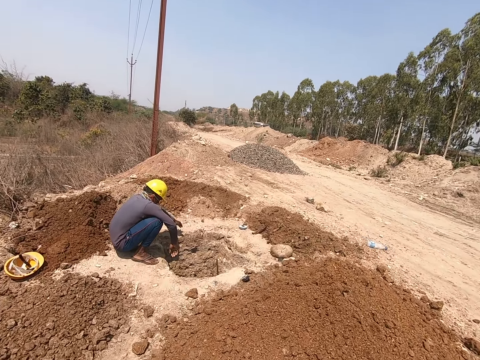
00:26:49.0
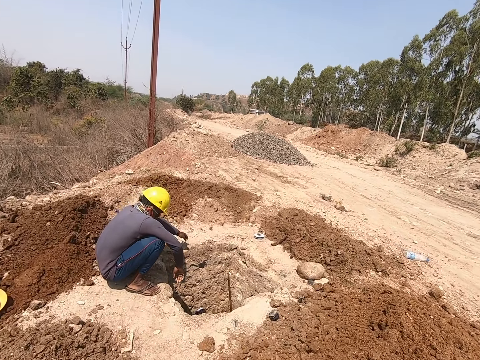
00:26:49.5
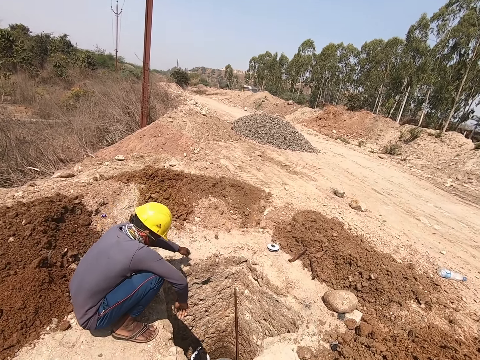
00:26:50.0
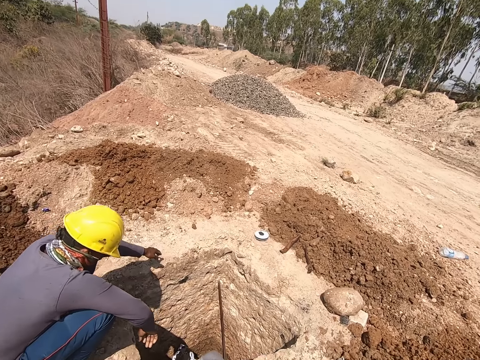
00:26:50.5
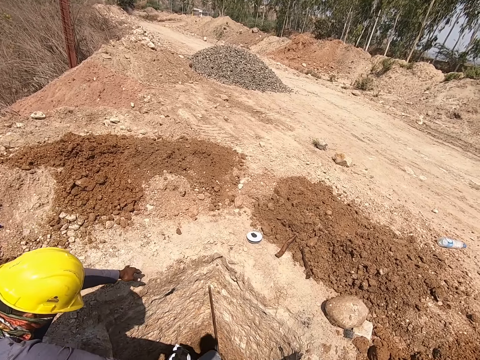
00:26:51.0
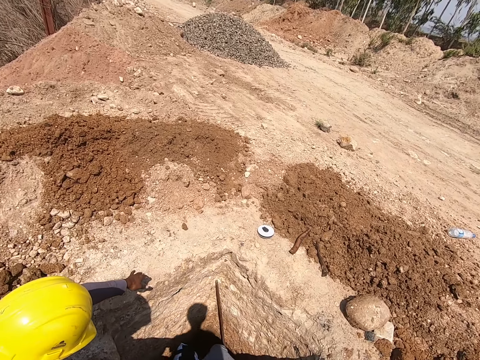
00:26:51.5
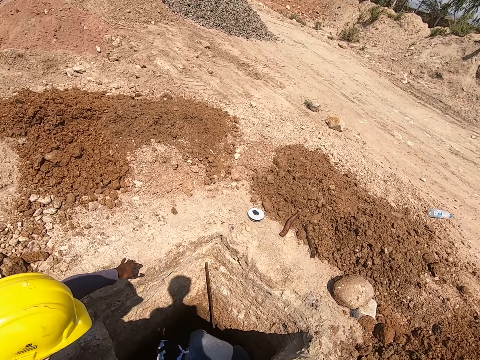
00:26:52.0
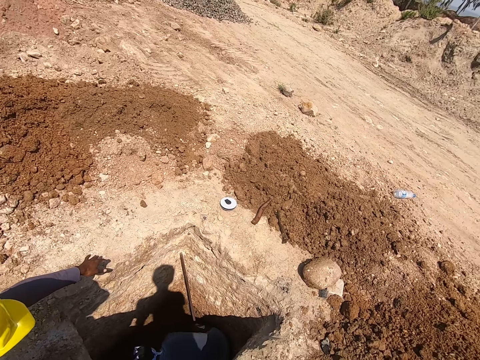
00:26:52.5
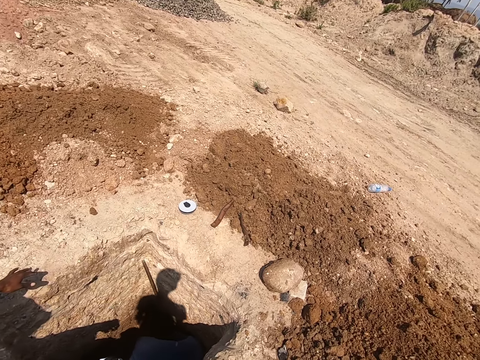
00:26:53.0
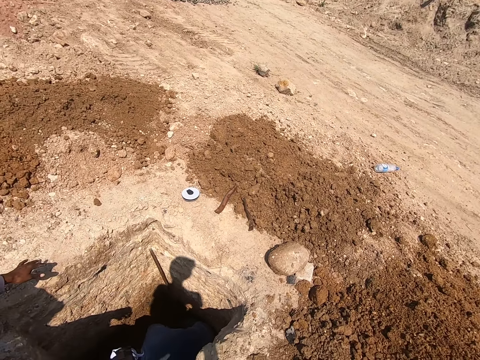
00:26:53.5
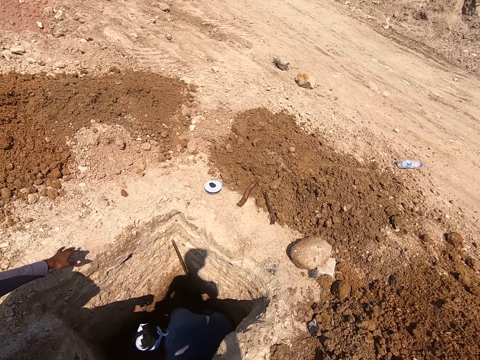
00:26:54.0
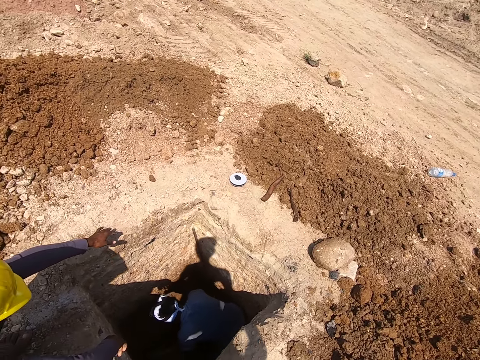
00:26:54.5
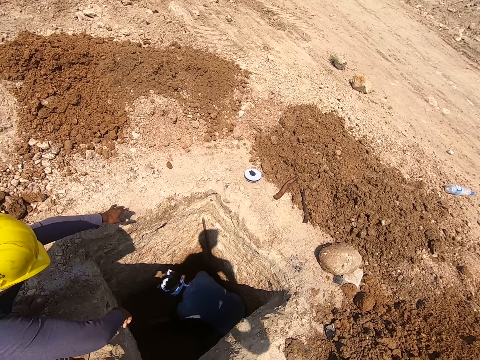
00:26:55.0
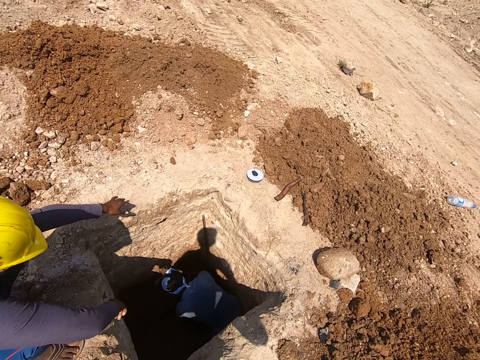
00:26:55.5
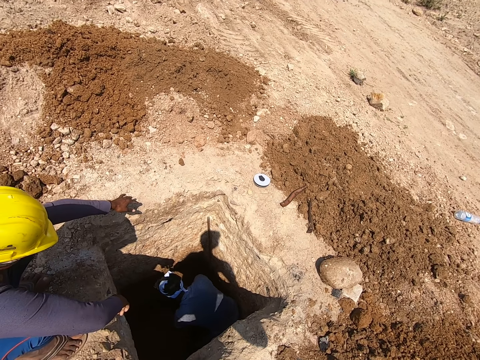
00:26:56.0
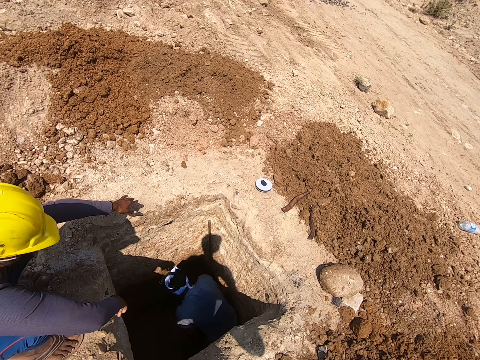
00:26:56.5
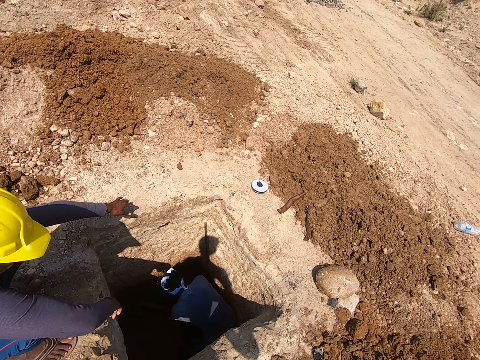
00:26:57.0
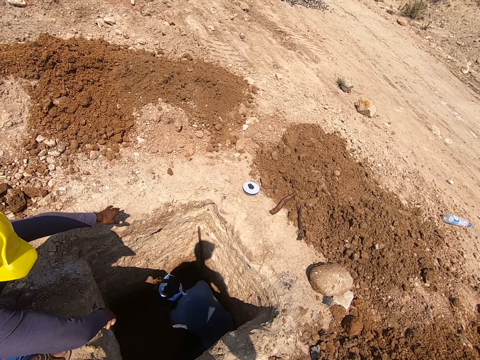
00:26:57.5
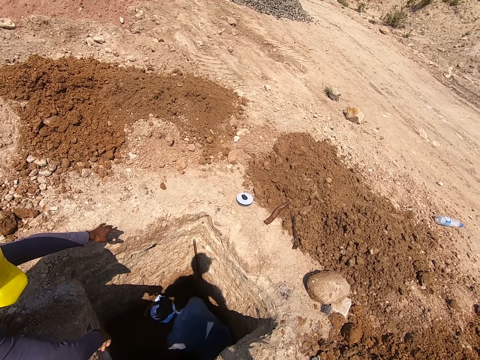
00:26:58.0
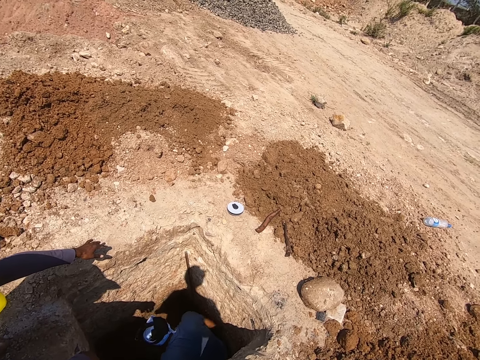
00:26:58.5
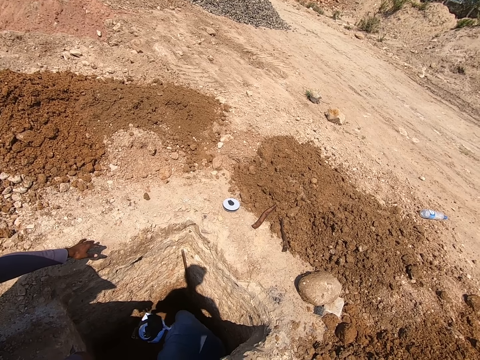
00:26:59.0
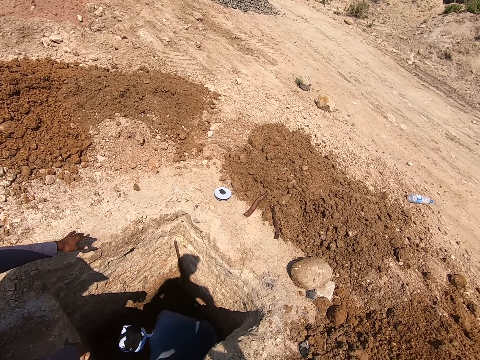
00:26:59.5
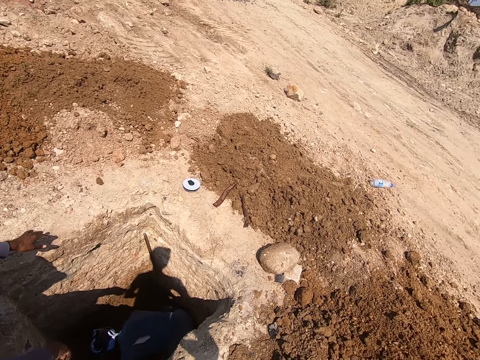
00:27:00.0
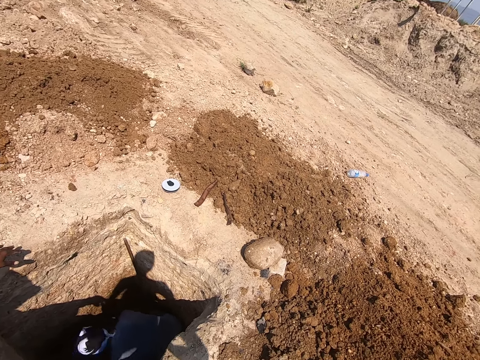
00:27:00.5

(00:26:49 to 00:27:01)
The camera wearer is looking at a man and another man. They interact with the man and another man.

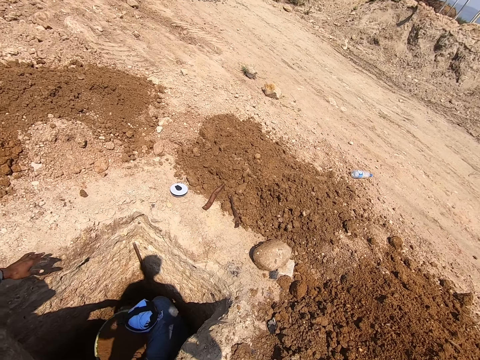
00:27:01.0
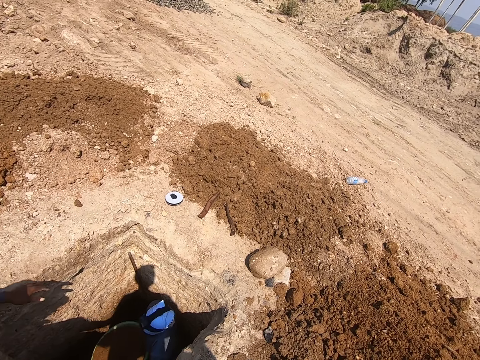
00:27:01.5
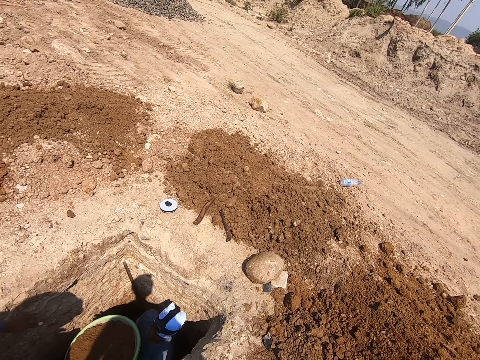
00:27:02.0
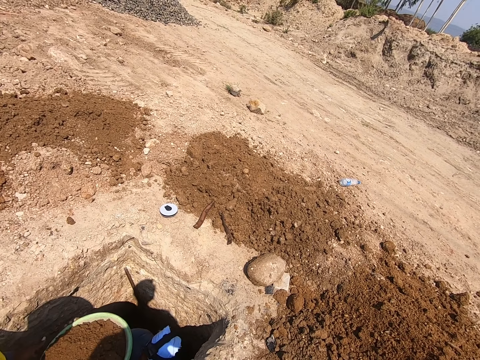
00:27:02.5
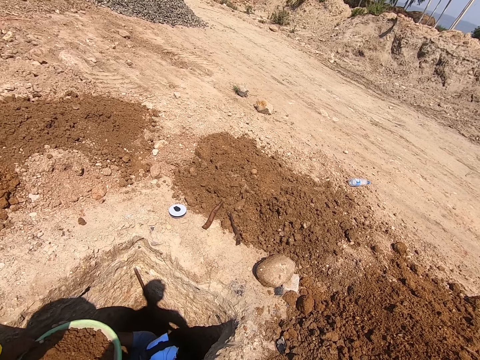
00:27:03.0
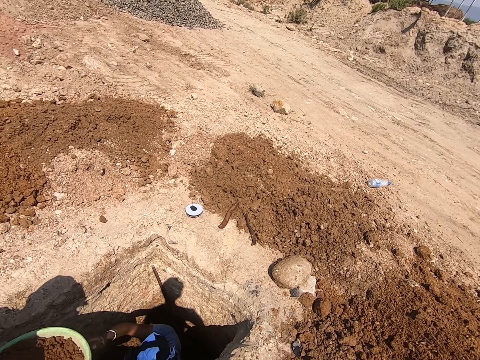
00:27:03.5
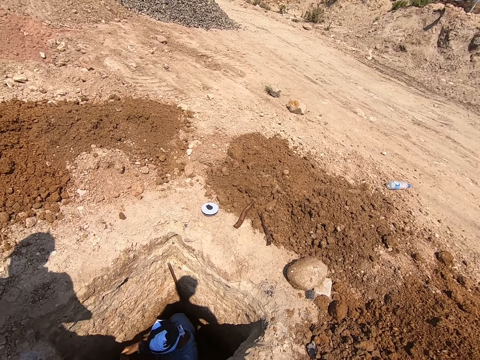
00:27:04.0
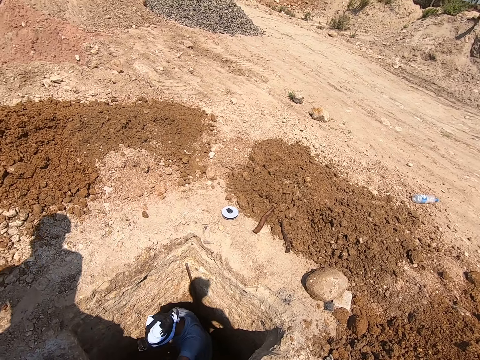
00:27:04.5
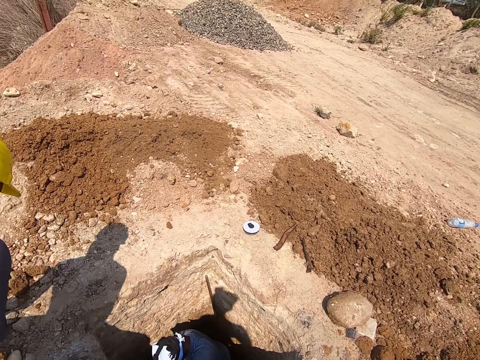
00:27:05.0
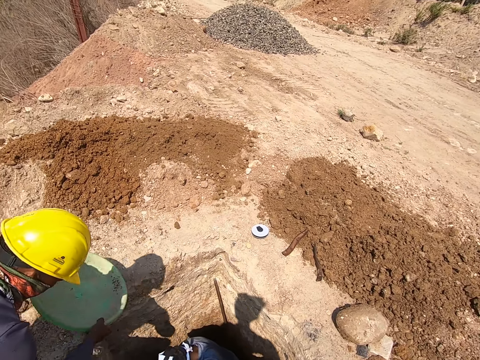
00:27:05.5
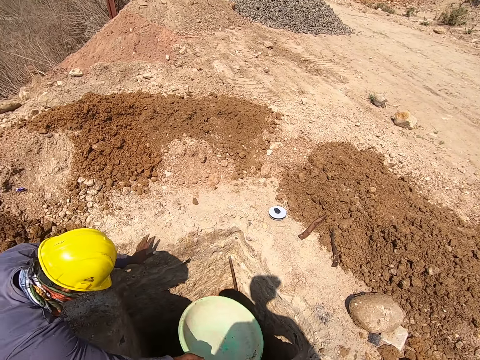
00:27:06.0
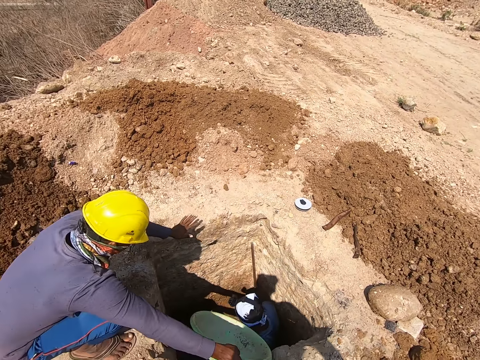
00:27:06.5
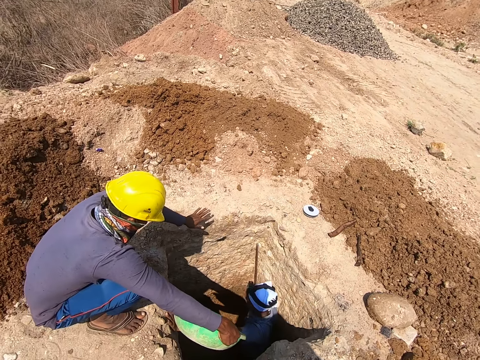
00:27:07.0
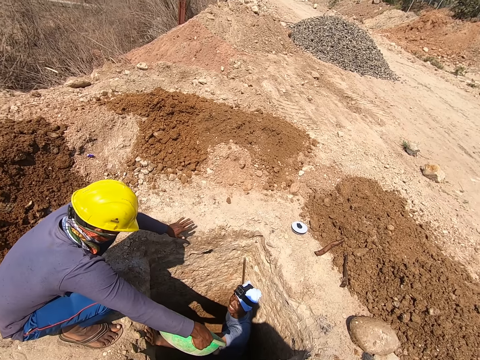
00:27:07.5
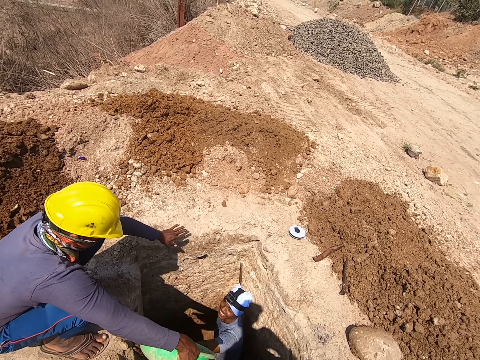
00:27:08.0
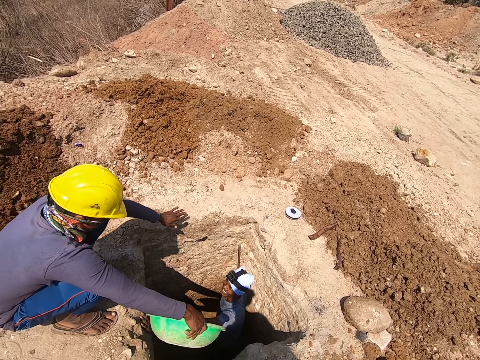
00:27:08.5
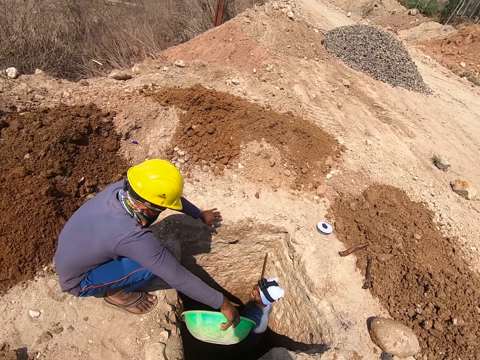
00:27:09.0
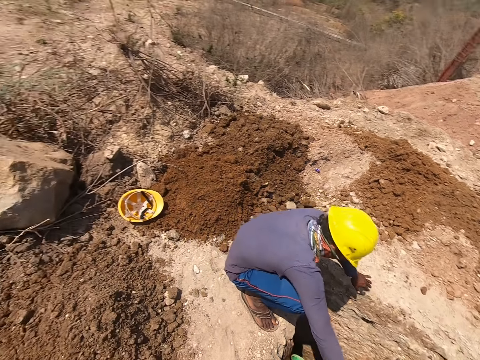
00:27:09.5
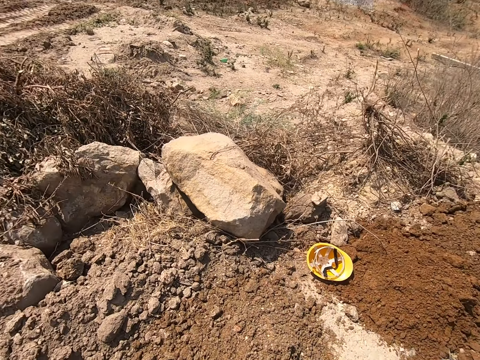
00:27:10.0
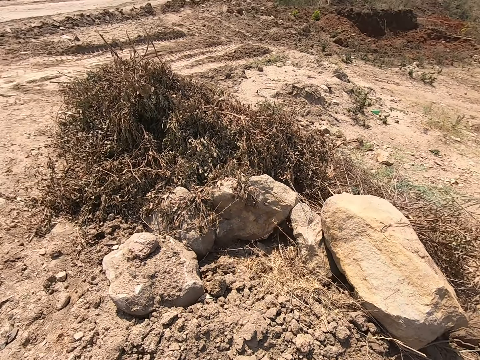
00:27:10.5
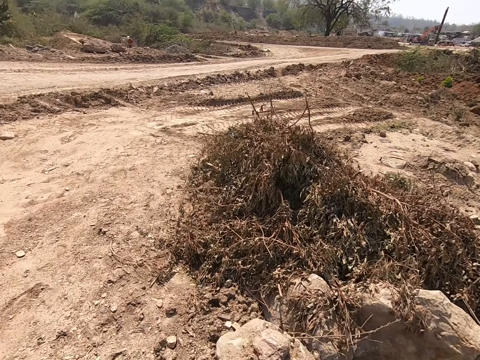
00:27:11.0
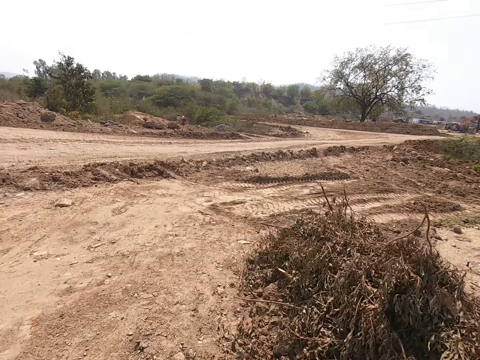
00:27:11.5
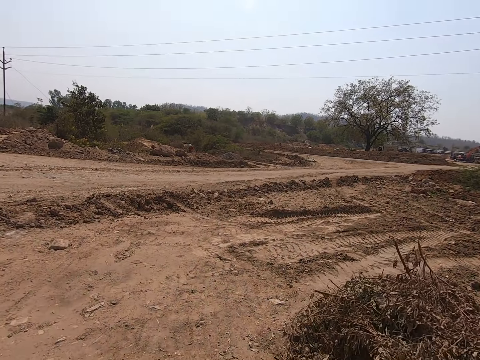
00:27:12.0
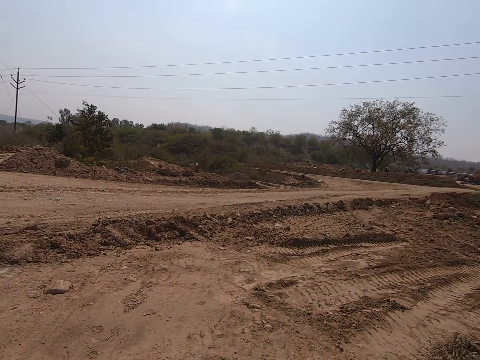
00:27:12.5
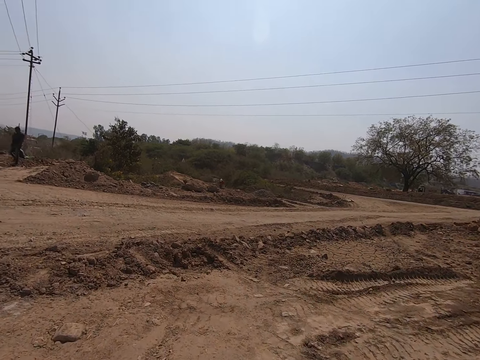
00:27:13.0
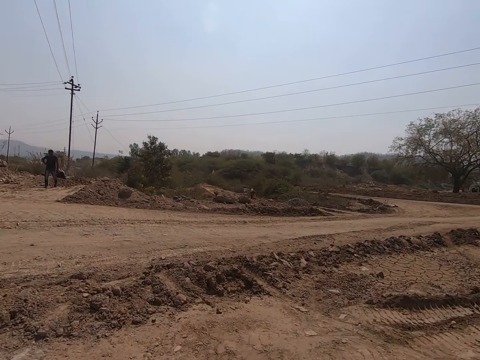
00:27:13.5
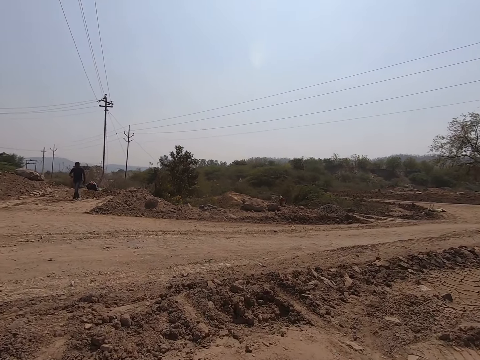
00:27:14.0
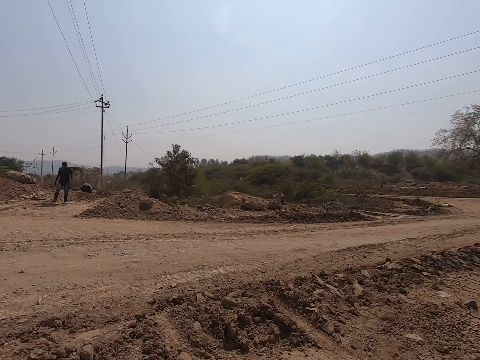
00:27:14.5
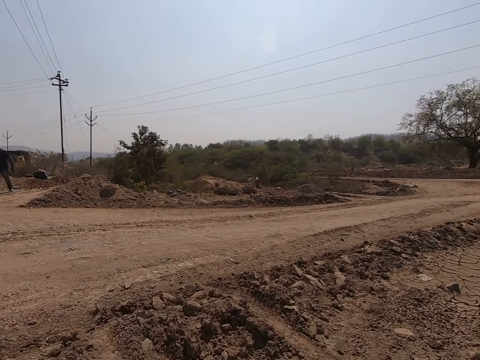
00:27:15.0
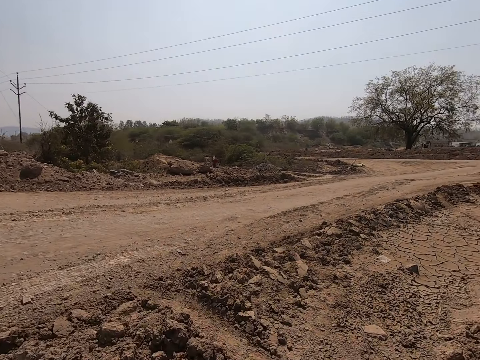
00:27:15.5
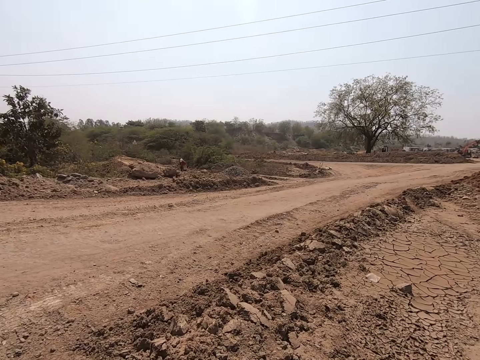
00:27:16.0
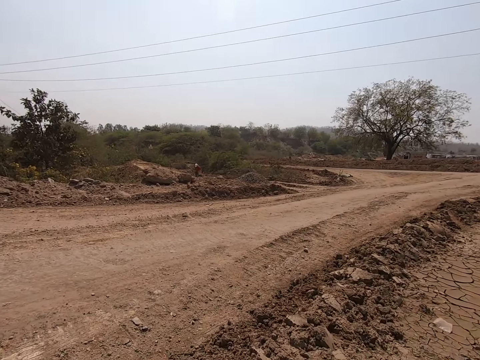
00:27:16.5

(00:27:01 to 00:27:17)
A man transfers a bowl of sand from a hole to another man with both hands. The other man gives the bowl to the first man with his right hand.
